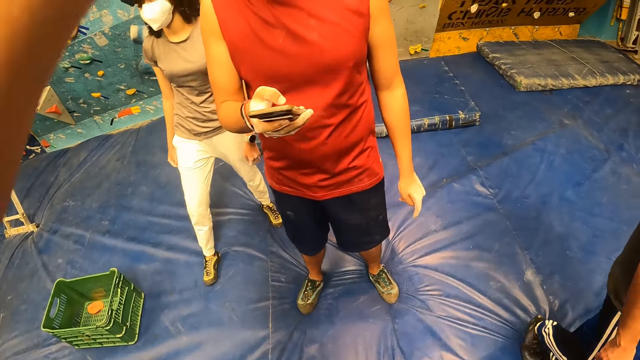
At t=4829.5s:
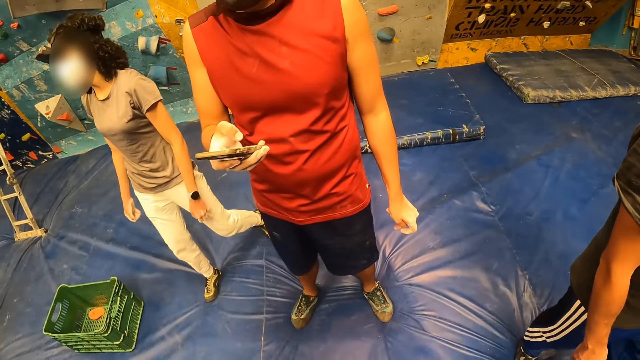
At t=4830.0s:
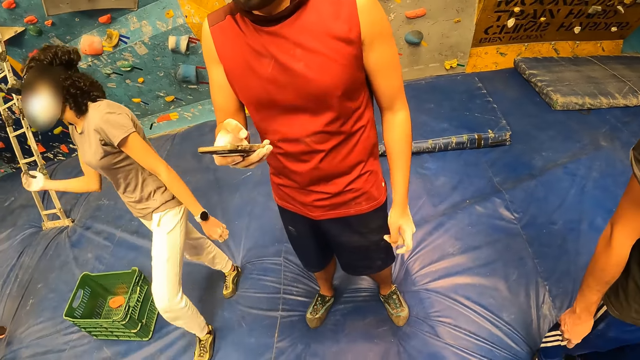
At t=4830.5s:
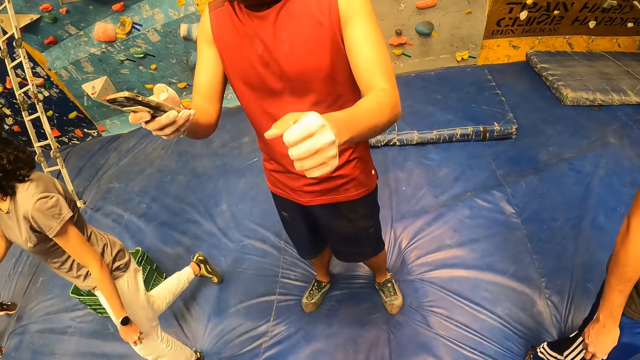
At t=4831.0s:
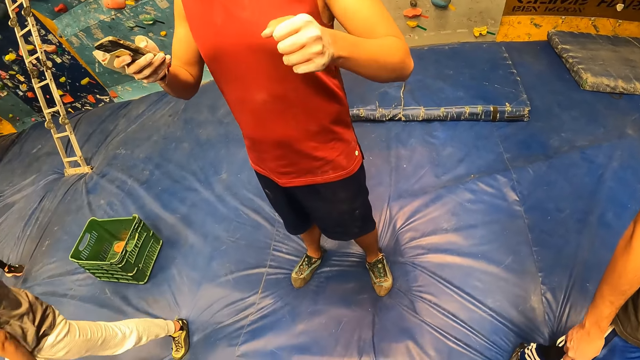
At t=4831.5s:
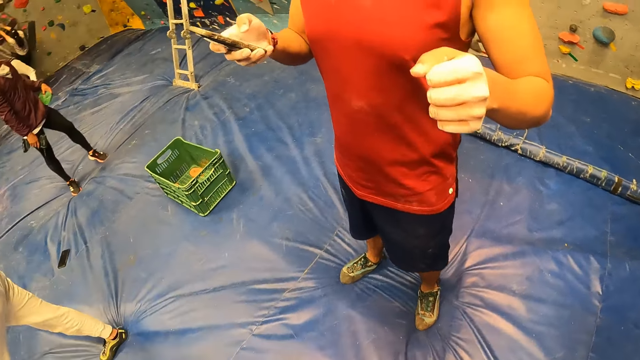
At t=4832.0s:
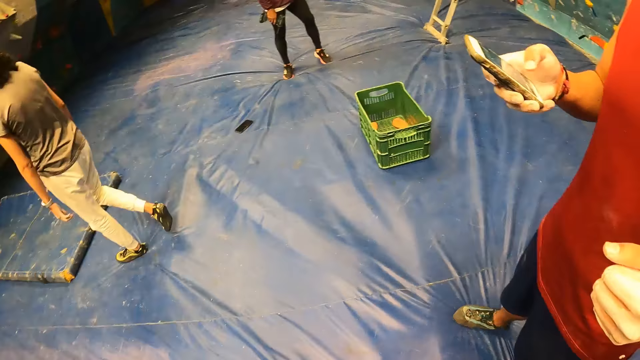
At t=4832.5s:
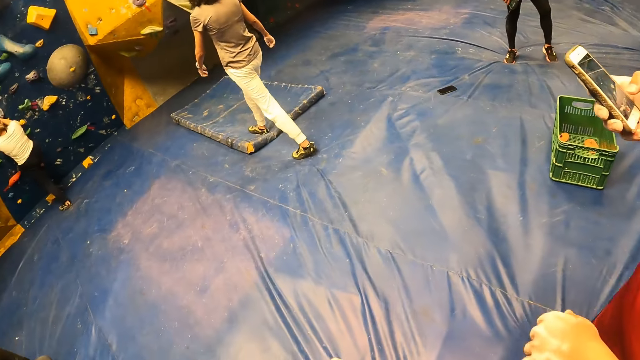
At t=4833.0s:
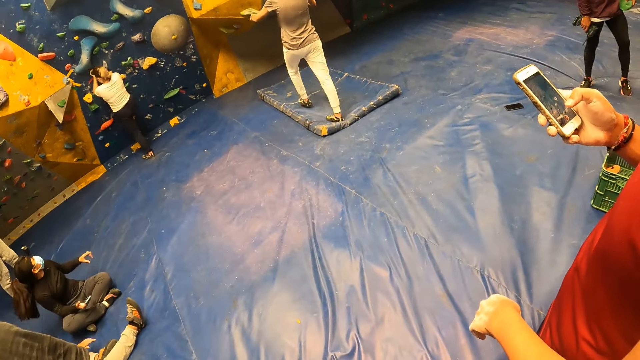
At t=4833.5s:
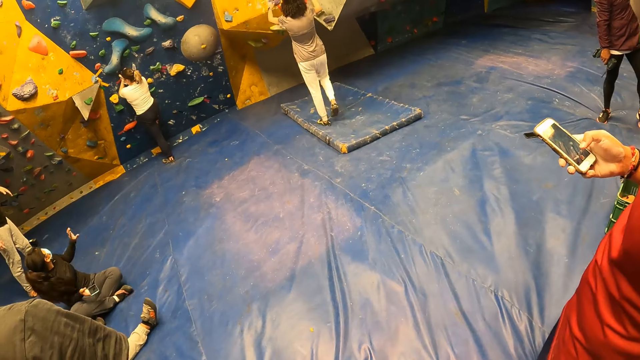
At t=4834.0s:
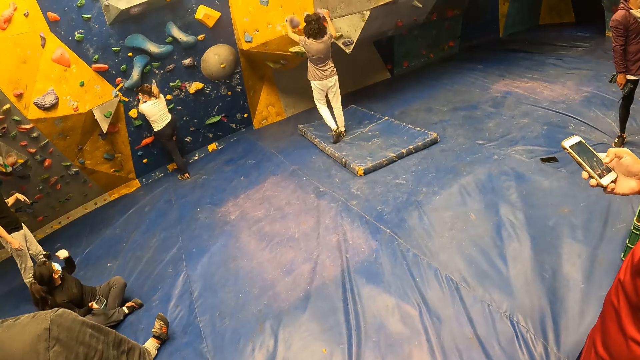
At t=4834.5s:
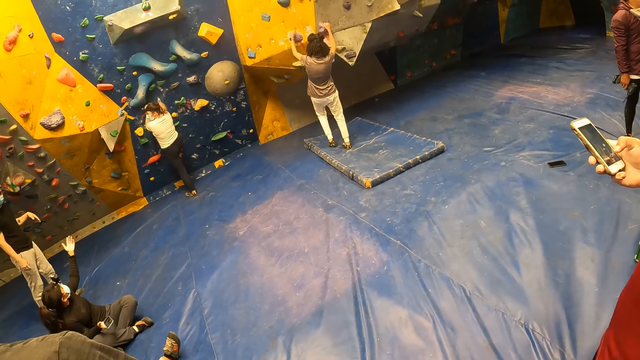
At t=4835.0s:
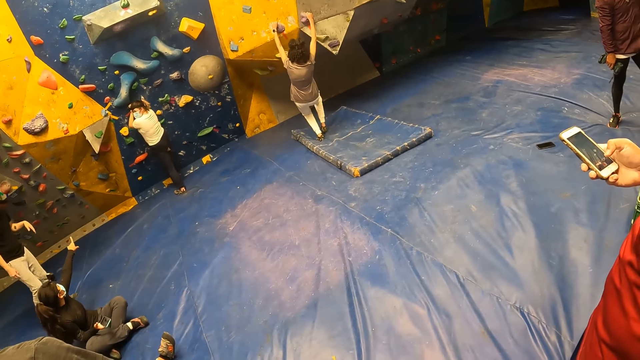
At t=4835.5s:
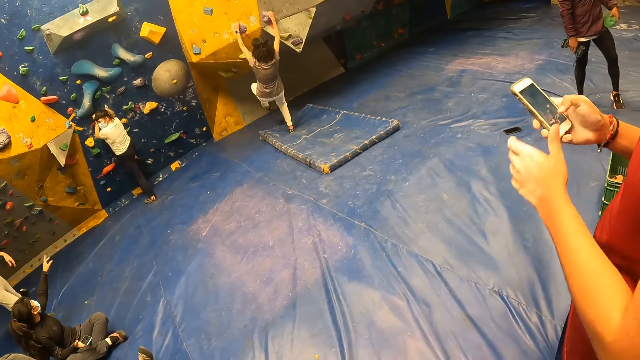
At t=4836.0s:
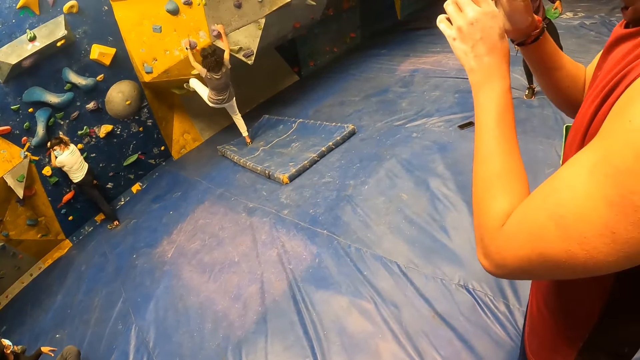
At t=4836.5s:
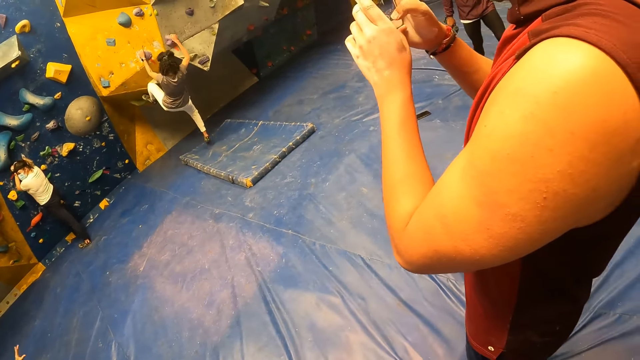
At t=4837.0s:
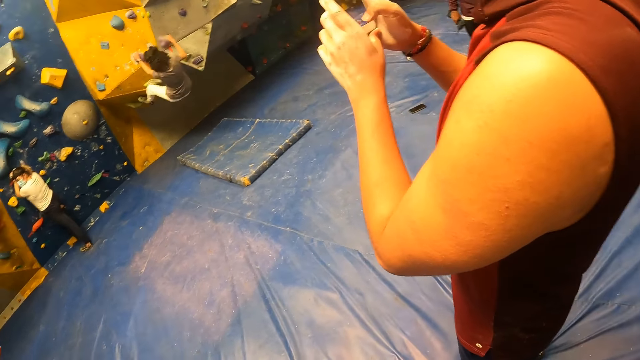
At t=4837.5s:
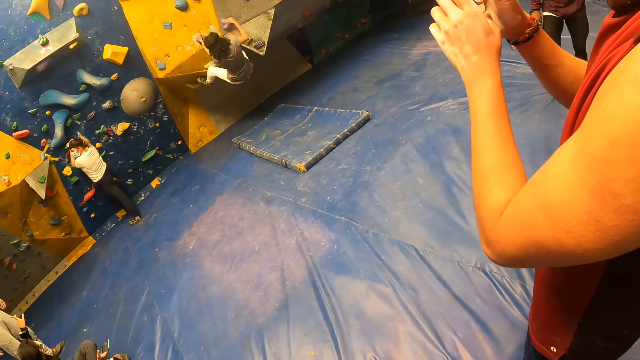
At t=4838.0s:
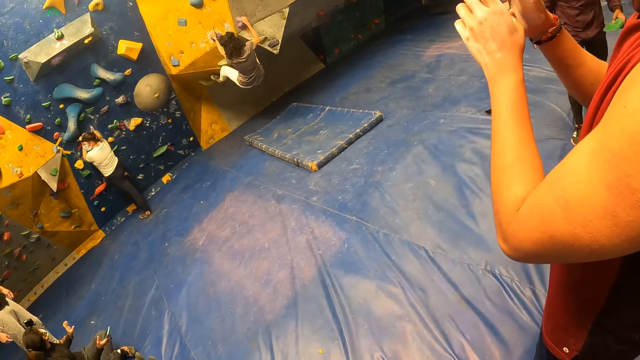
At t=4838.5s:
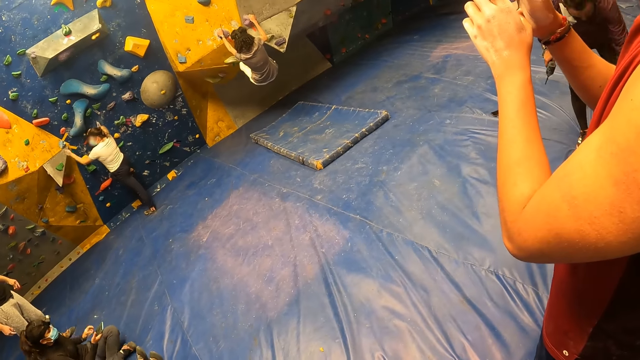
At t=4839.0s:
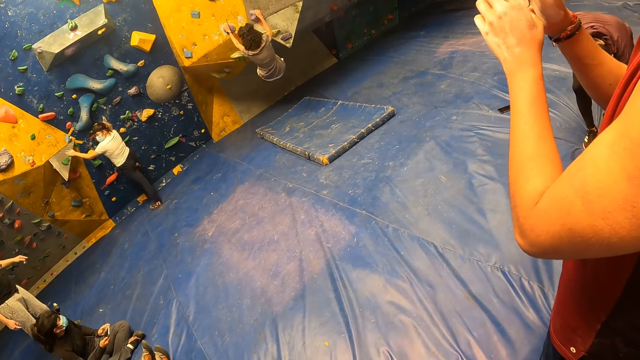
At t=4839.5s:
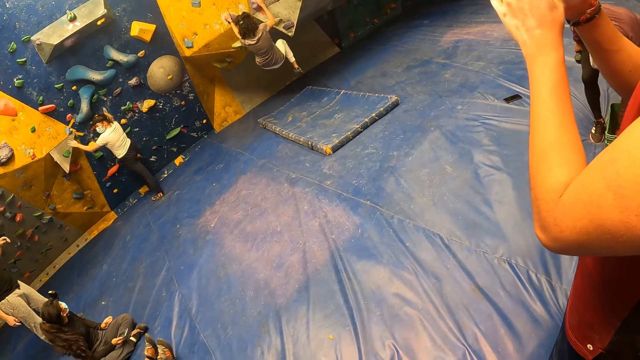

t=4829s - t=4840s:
The camera wearer gestures to a man. They look around. A girl climbs the rock wall with both hands. The man operates the phone with both hands.

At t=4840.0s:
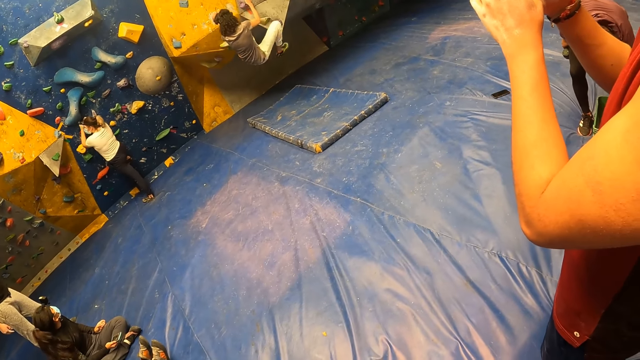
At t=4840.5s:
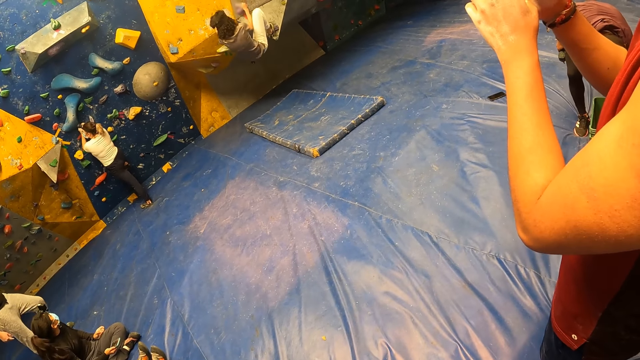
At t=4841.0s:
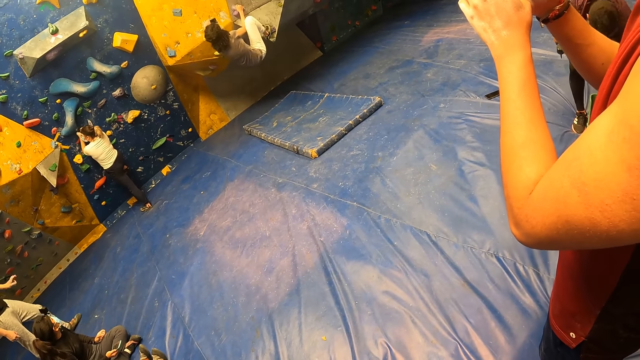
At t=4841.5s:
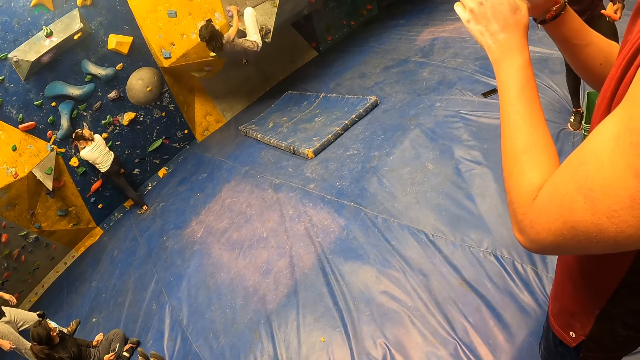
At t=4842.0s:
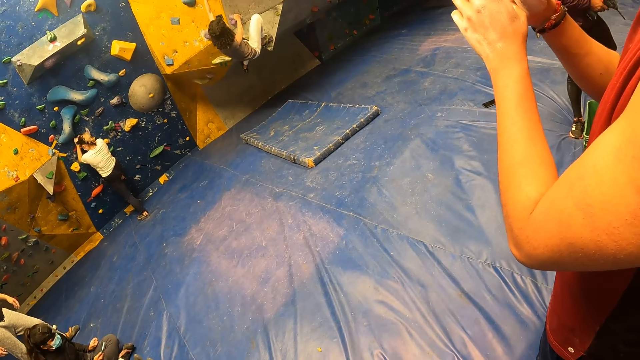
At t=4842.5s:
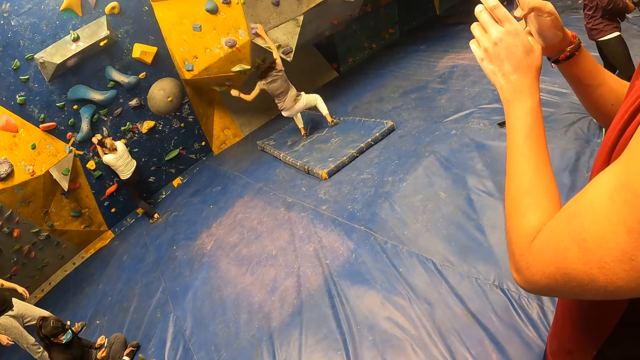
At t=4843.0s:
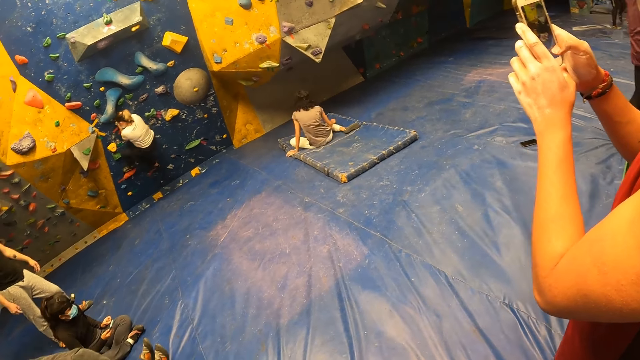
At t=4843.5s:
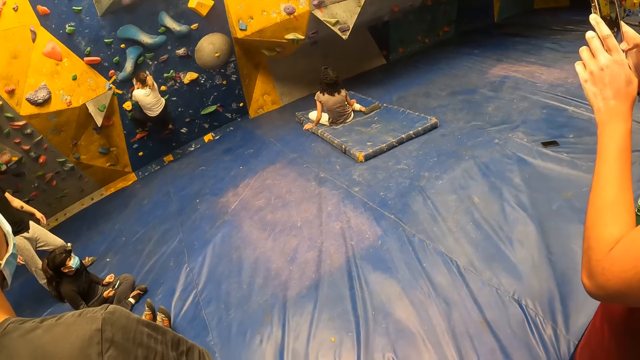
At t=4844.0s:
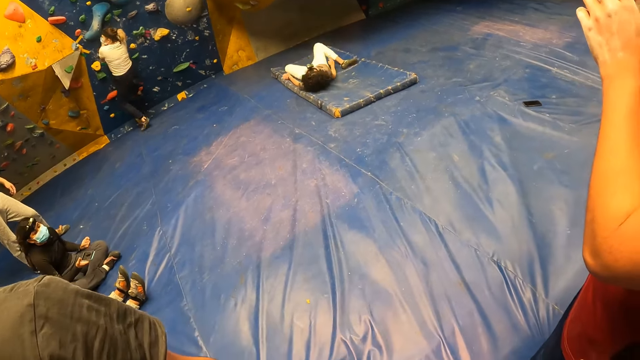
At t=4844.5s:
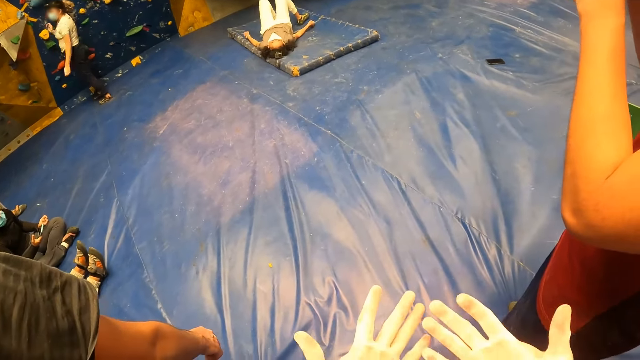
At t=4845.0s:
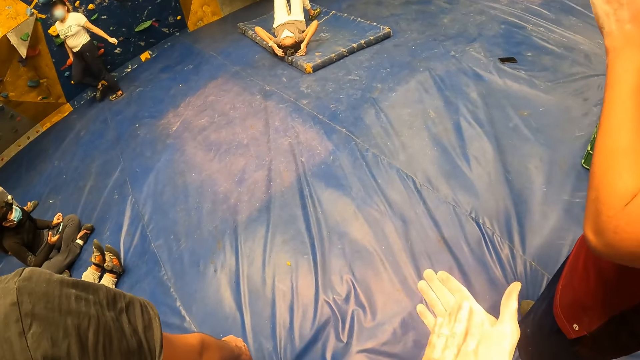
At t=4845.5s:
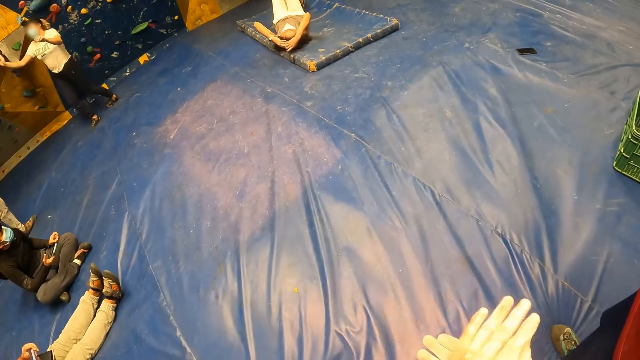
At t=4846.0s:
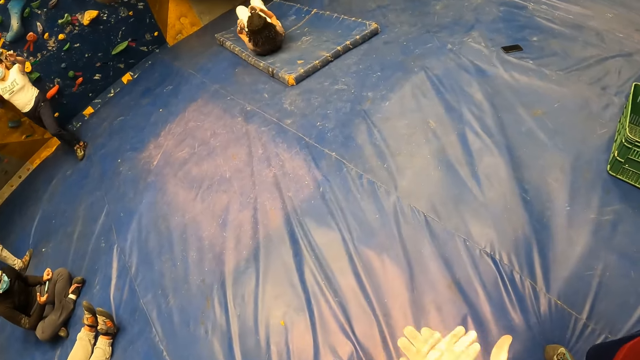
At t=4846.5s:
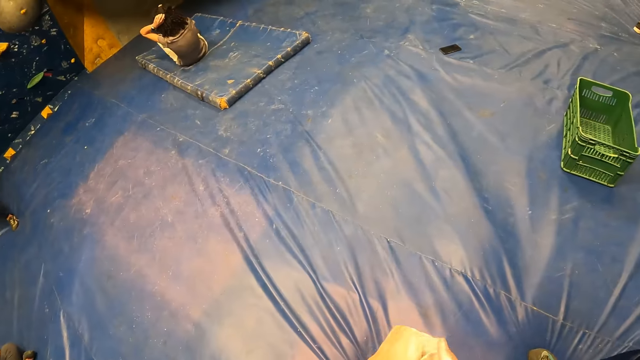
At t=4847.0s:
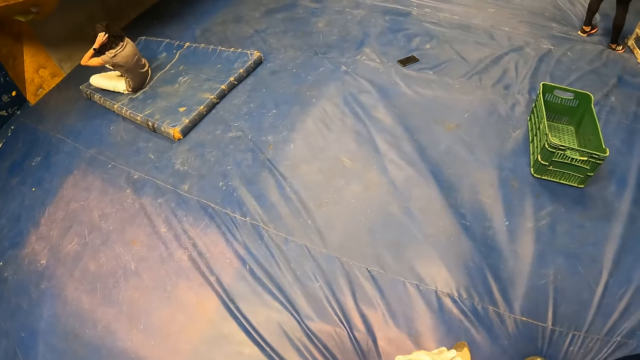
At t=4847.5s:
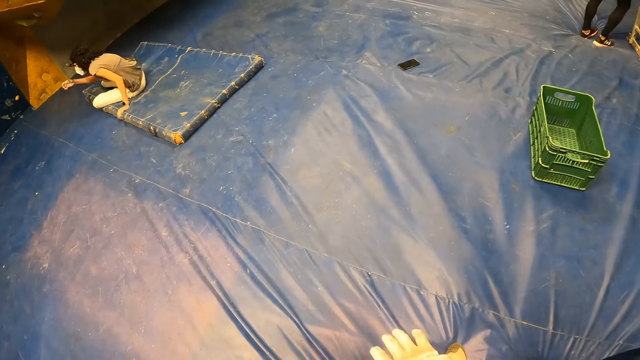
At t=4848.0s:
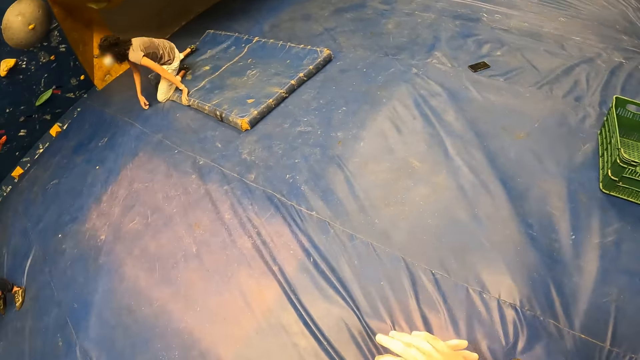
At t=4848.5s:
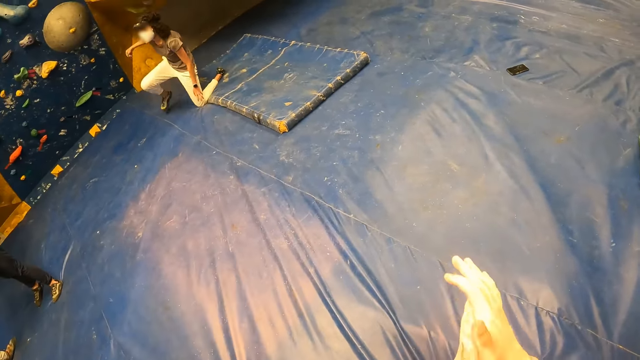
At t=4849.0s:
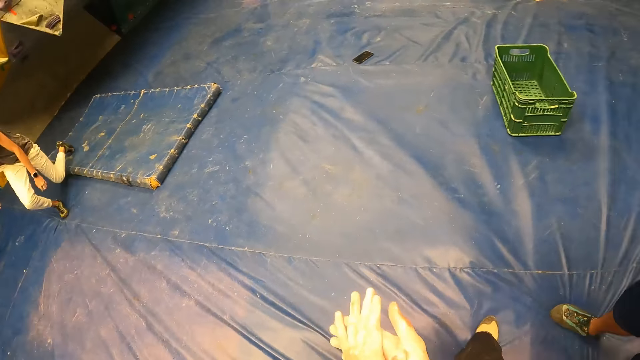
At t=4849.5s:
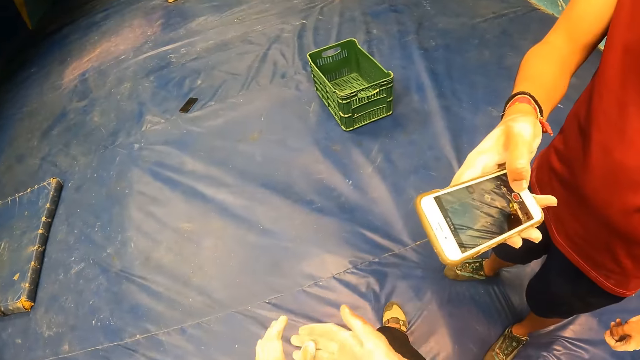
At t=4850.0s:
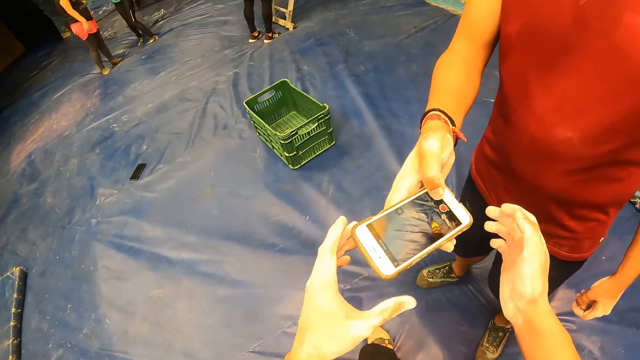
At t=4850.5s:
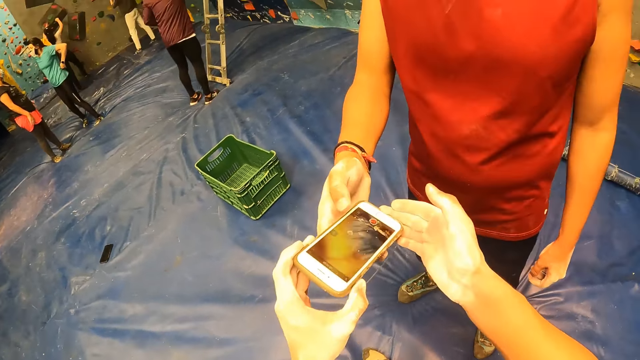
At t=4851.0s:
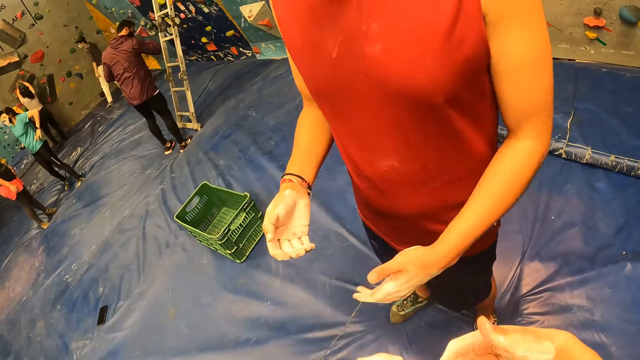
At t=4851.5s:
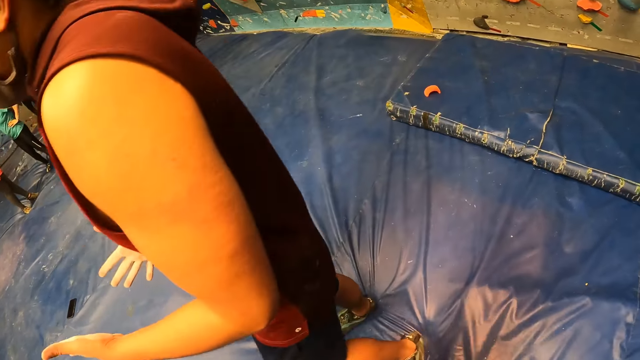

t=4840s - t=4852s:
The girl falls on the mattress from the rock wall. The camera wearer collects the phone from the man with both hands.
